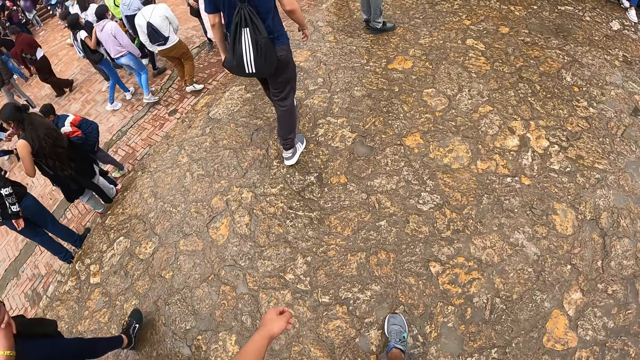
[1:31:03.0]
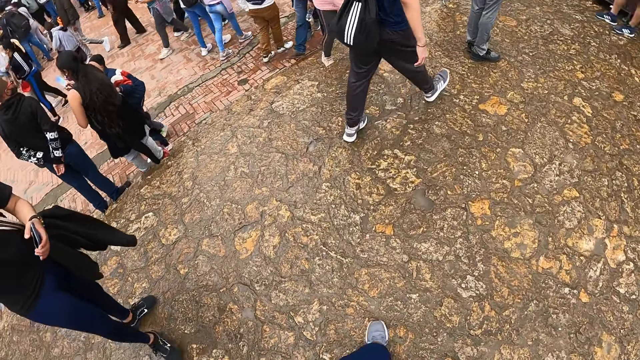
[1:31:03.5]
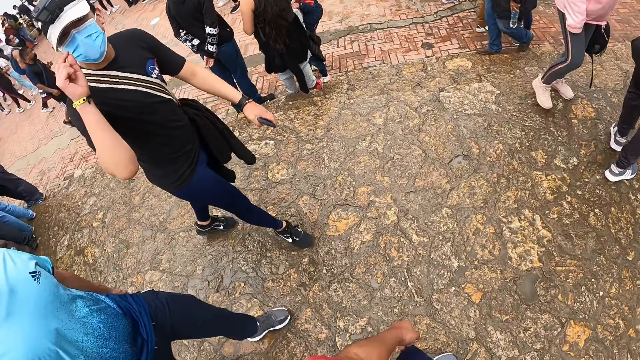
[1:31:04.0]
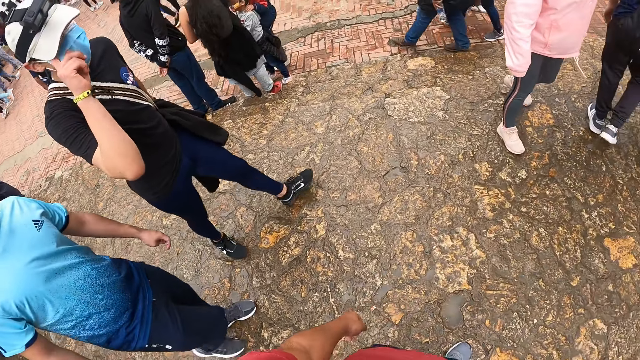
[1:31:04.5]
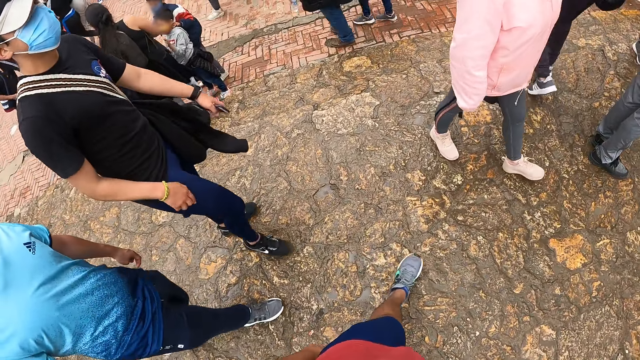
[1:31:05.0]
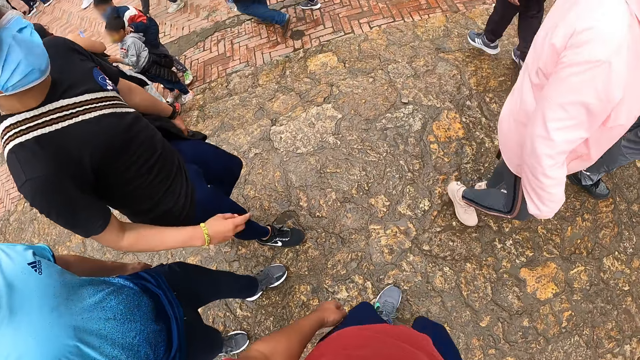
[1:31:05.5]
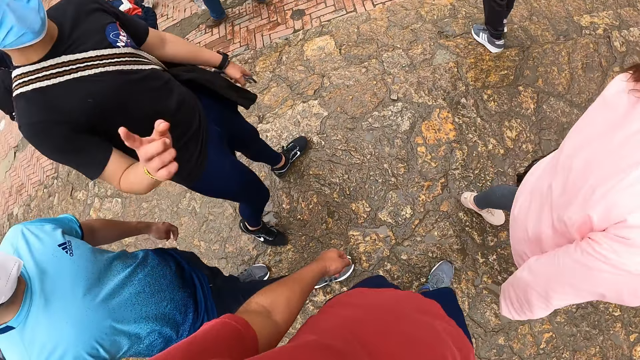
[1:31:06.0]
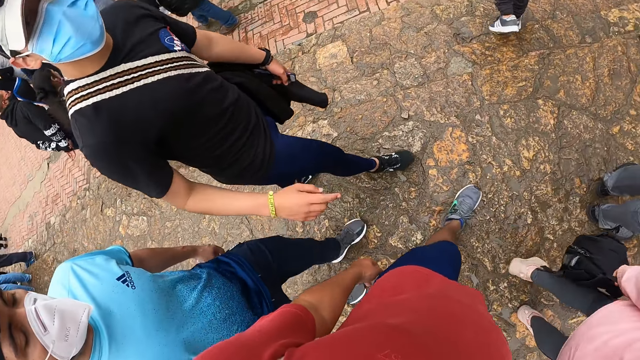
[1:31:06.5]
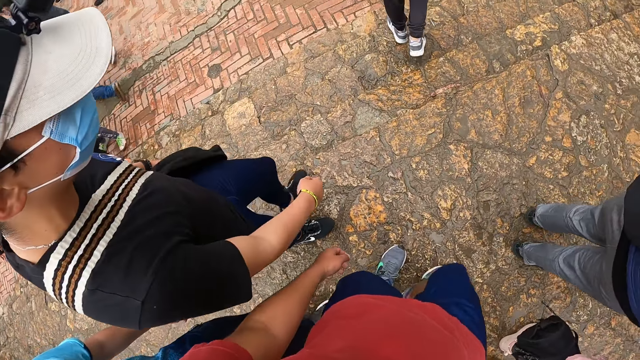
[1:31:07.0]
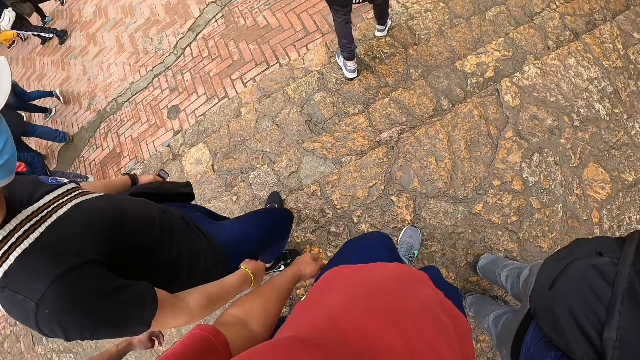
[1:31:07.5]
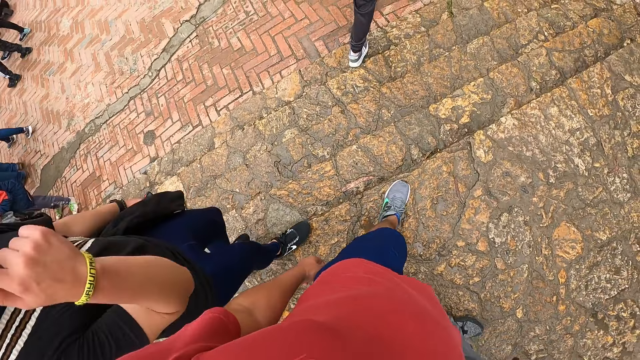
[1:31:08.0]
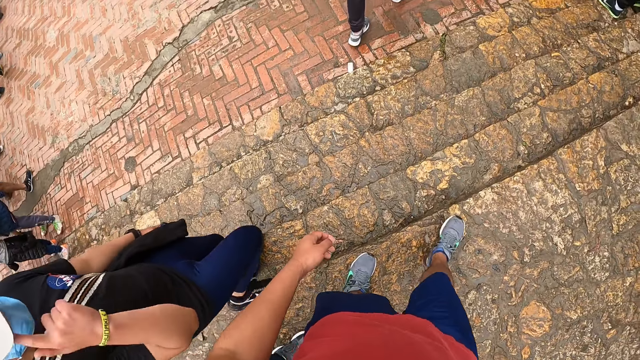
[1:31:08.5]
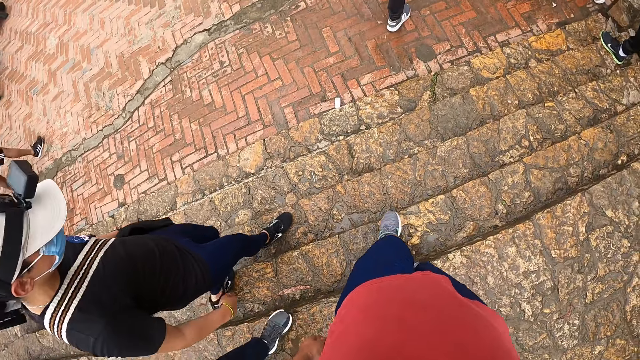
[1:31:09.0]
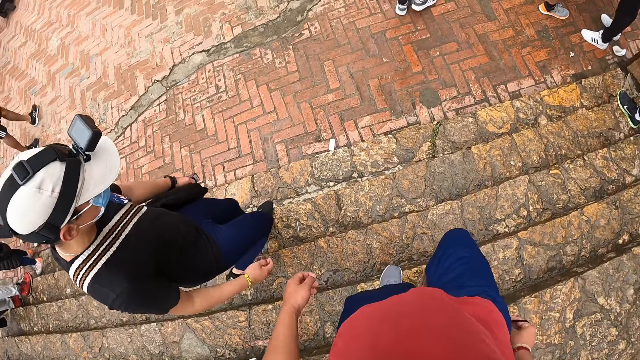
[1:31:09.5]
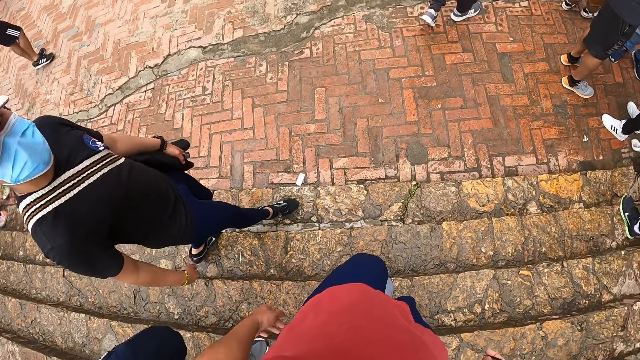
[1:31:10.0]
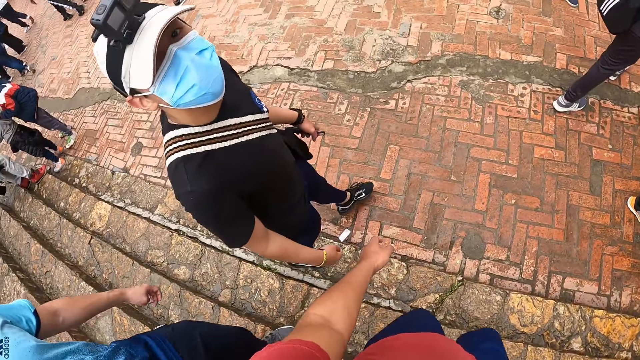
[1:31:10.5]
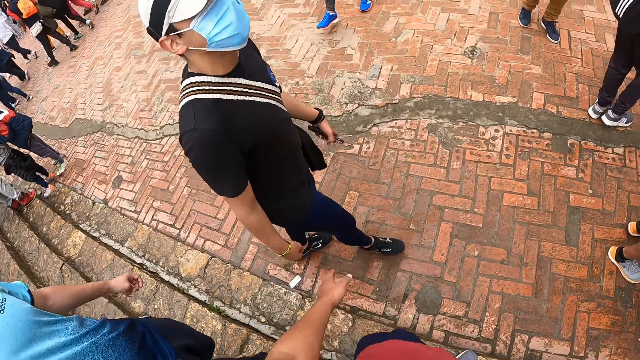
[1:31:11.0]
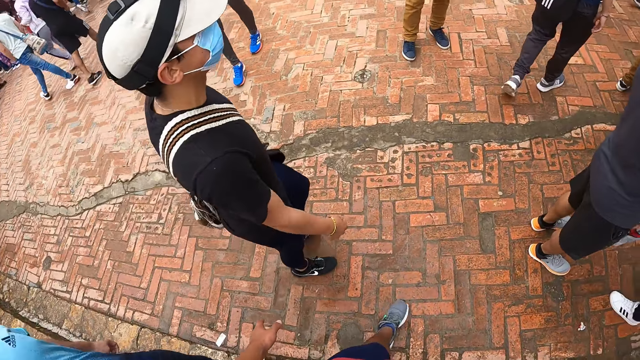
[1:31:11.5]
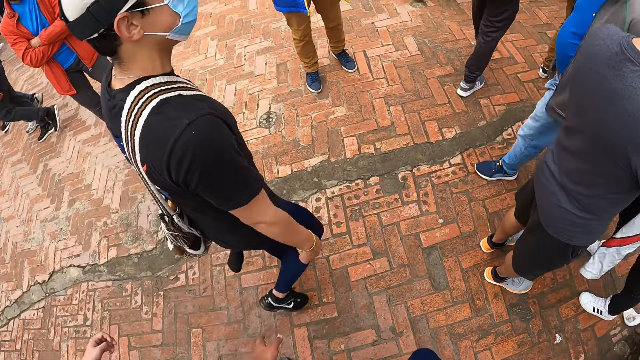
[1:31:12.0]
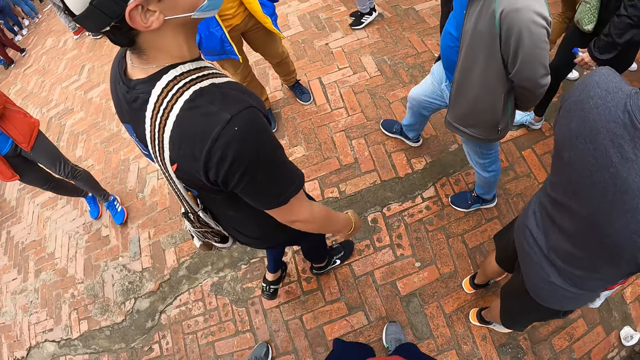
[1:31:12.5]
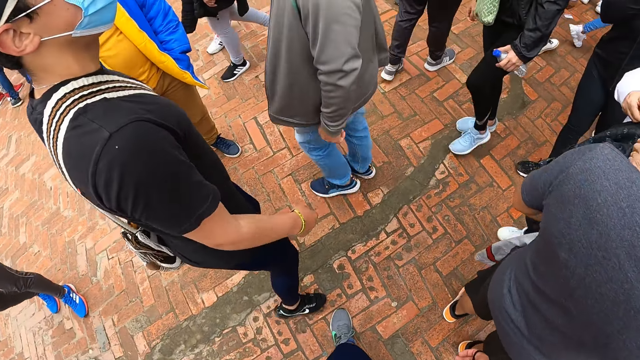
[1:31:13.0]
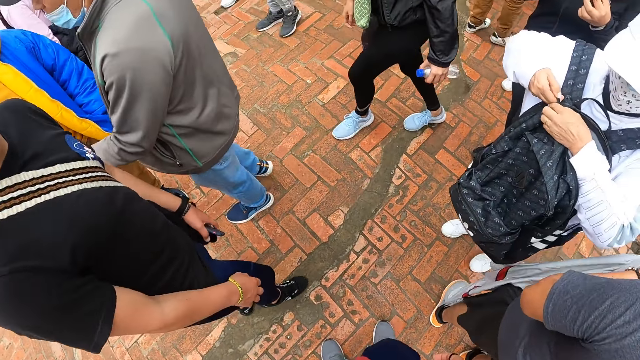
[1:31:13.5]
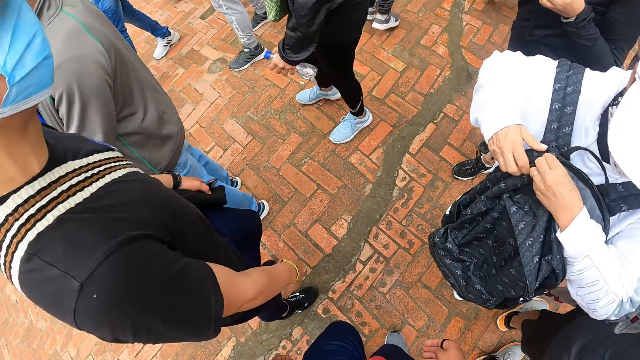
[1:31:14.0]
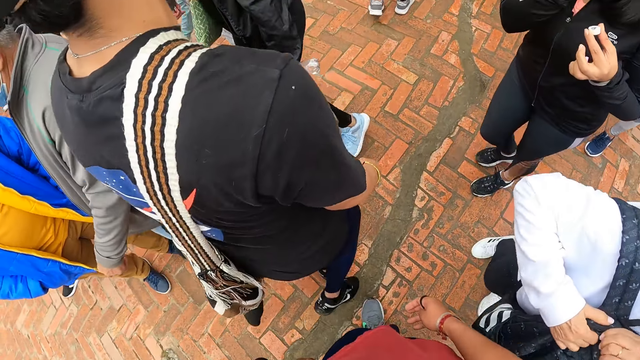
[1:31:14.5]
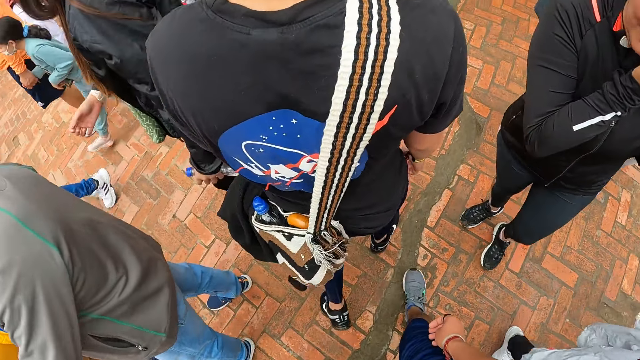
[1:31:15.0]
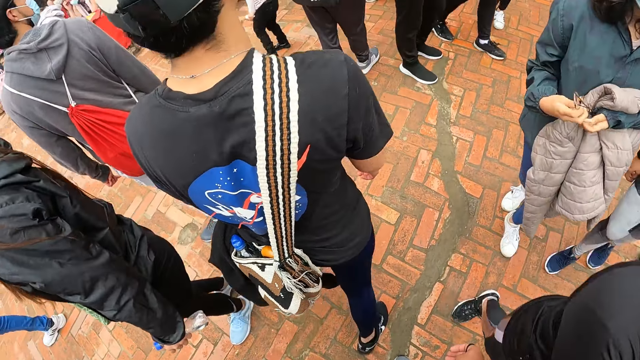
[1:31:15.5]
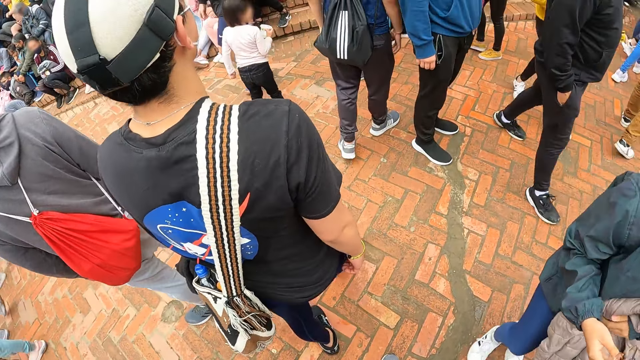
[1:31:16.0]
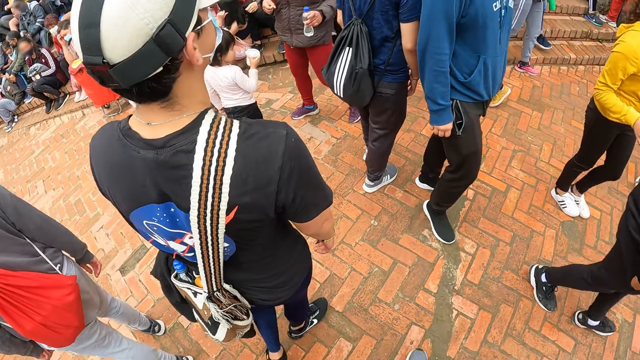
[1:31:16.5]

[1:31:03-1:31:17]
A man interacts with the camera wearer. The camera wearer walks down the stairs. The man walks down the stairs. The man walks on the pavement. The camera wearer walks on the pavement.

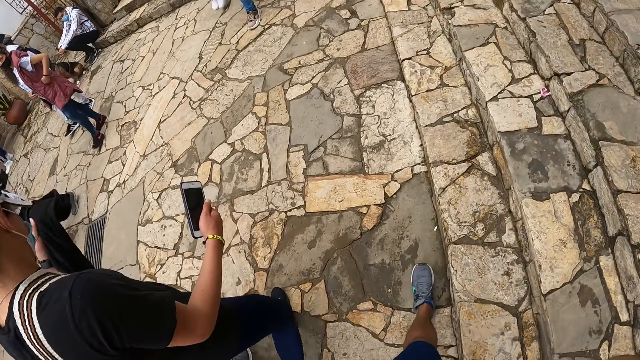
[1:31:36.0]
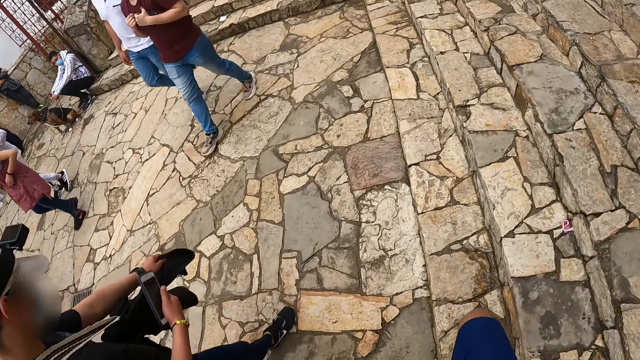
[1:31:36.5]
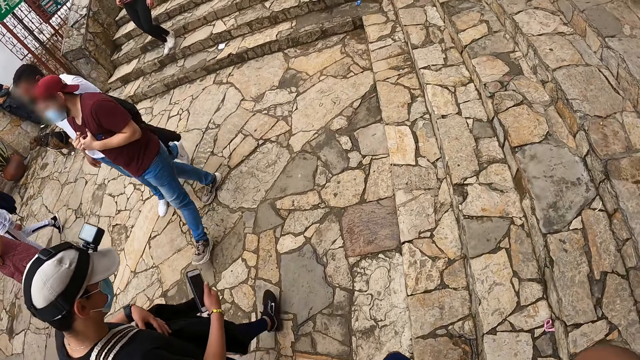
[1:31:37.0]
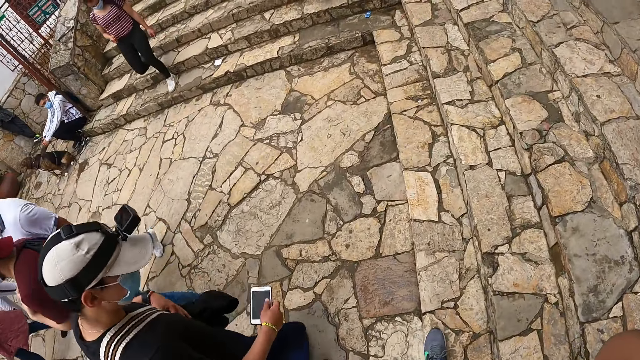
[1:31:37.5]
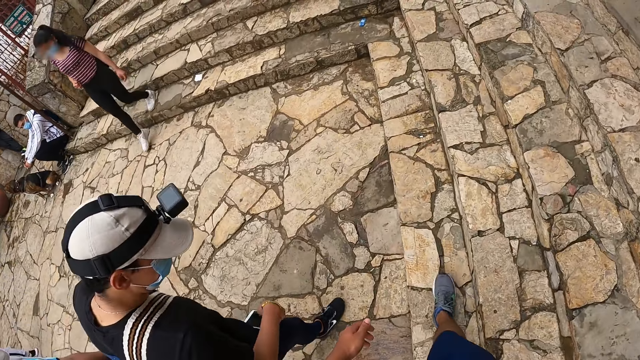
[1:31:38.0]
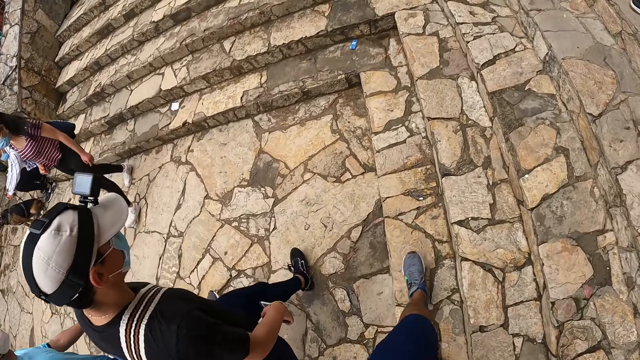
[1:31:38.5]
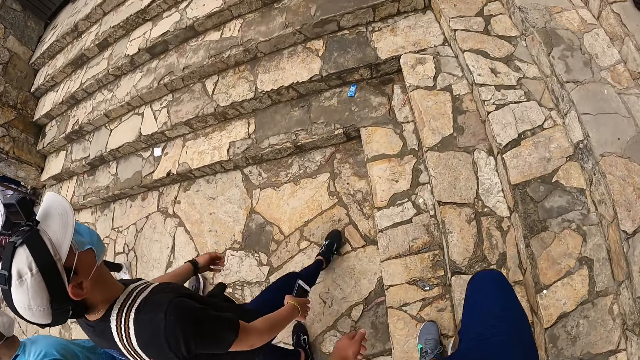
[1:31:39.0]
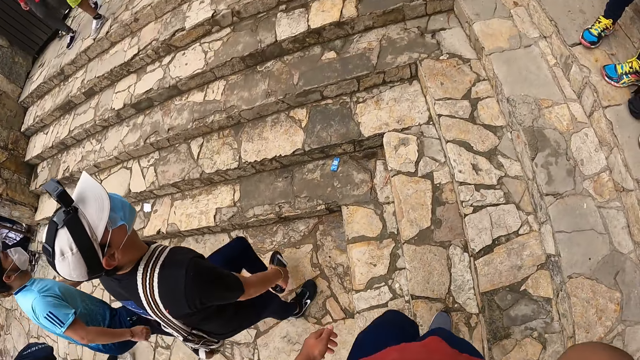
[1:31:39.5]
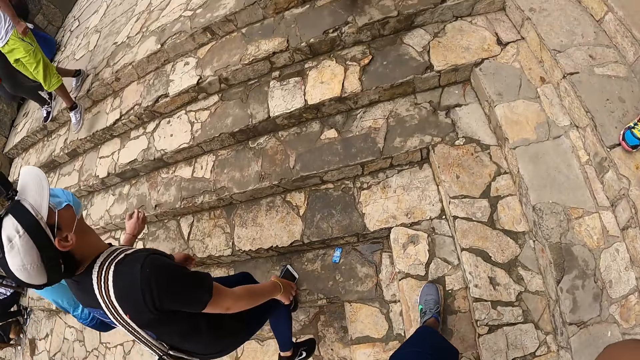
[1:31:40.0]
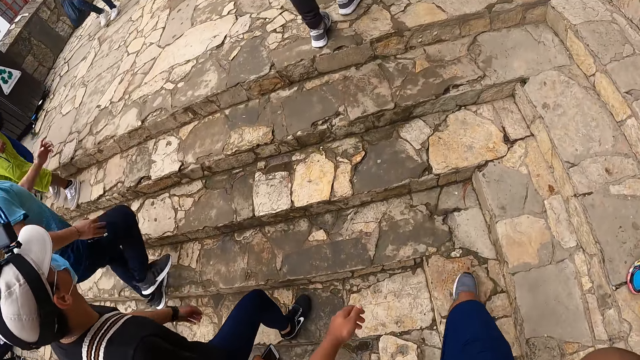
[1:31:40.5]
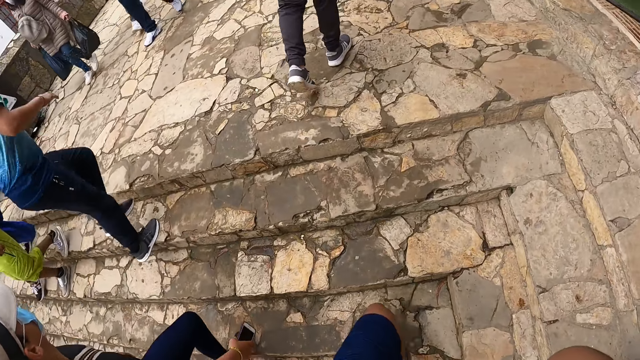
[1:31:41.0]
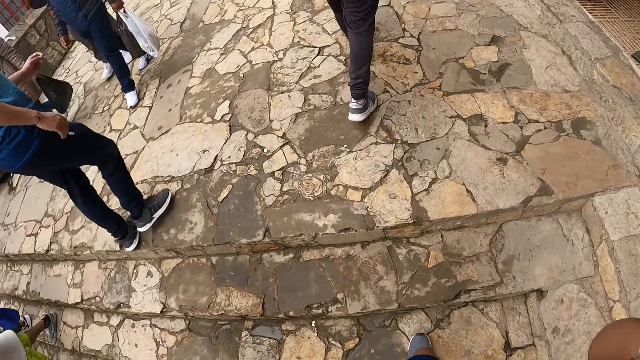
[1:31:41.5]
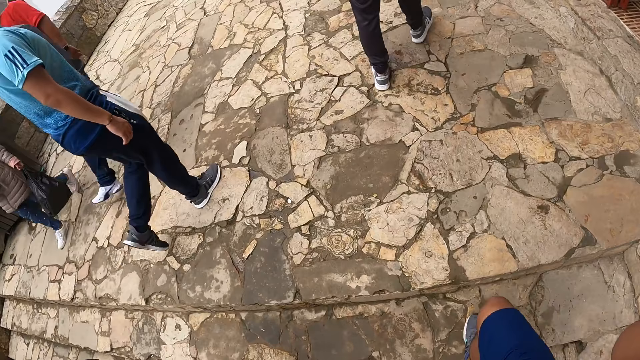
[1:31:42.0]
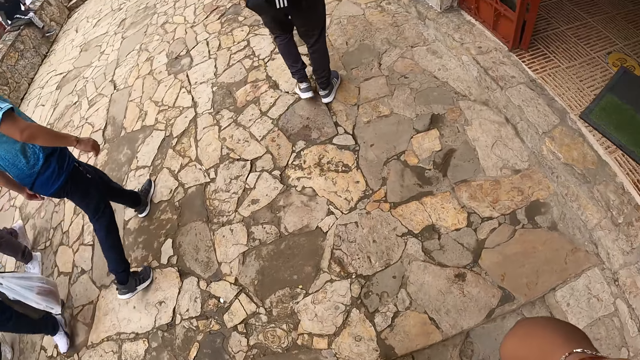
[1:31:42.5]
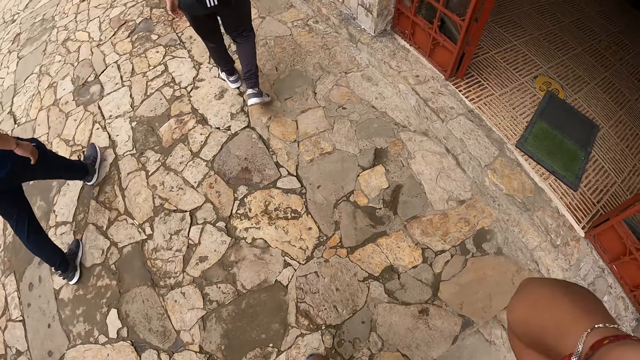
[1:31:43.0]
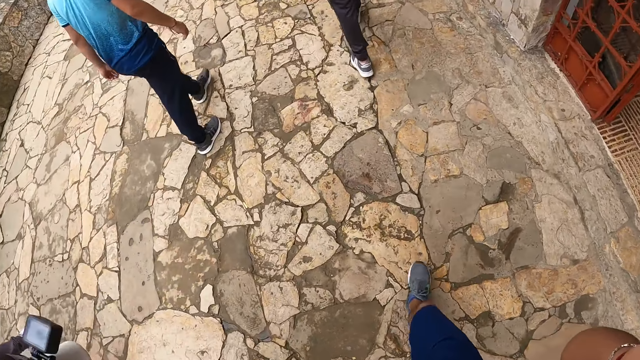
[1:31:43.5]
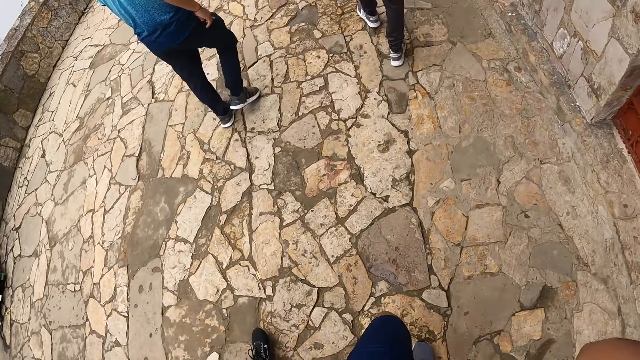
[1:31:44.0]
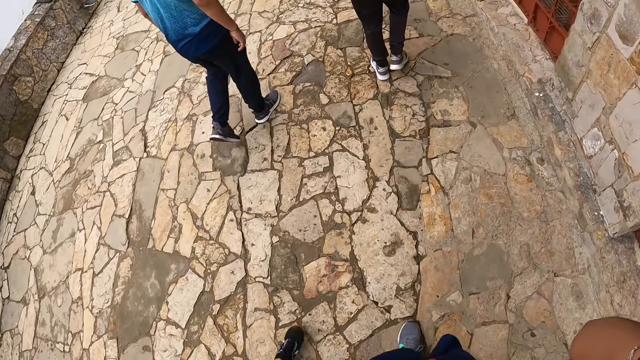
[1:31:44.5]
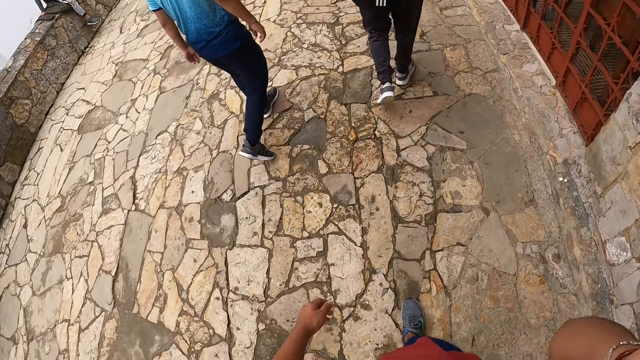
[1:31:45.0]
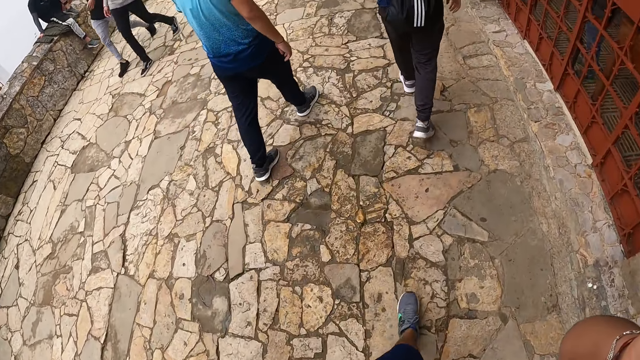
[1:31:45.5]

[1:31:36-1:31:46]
The camera wearer goes up the stairs. A man goes up the stairs. The camera wearer walks on the pavement.
